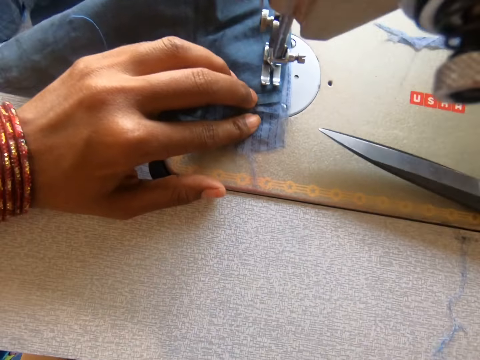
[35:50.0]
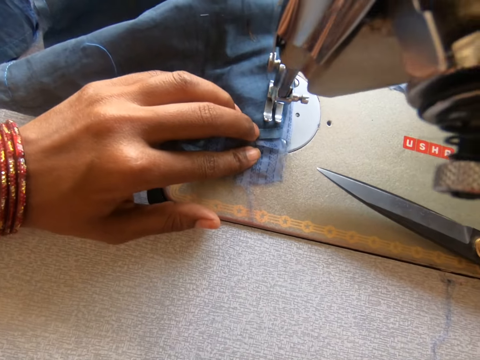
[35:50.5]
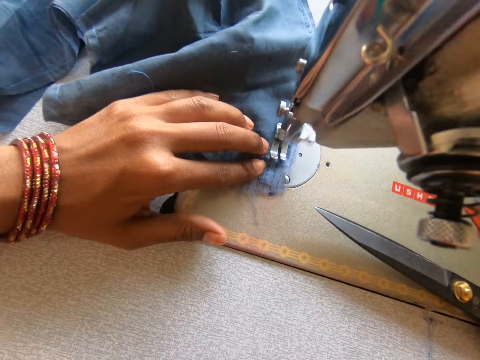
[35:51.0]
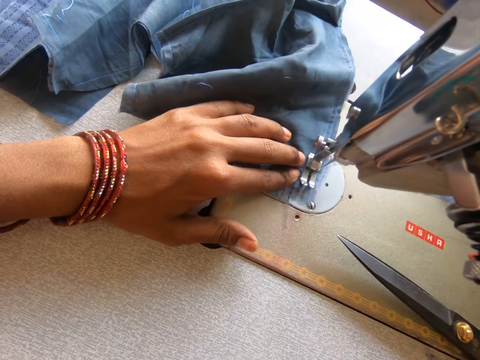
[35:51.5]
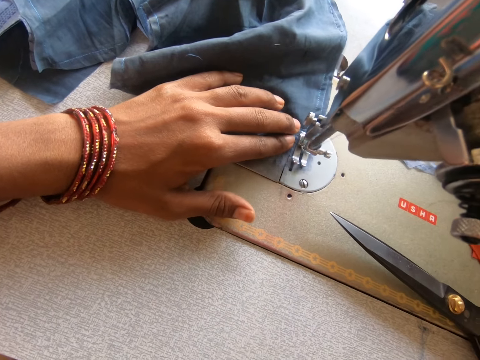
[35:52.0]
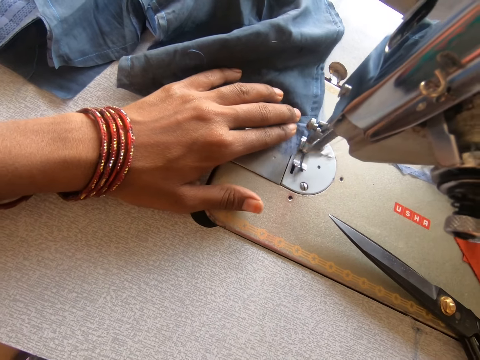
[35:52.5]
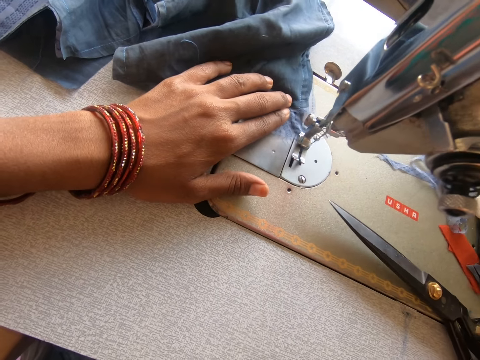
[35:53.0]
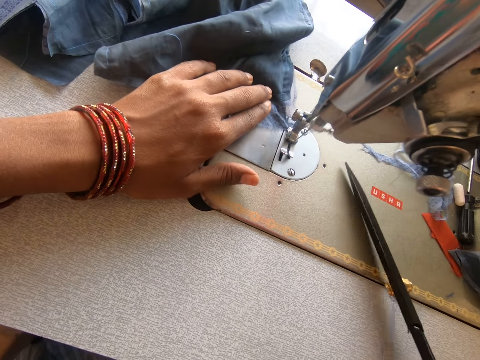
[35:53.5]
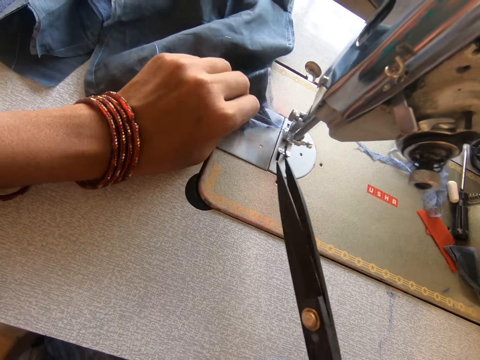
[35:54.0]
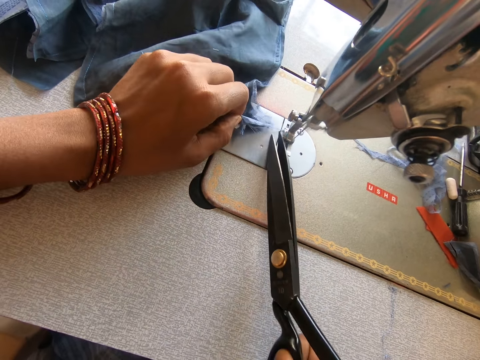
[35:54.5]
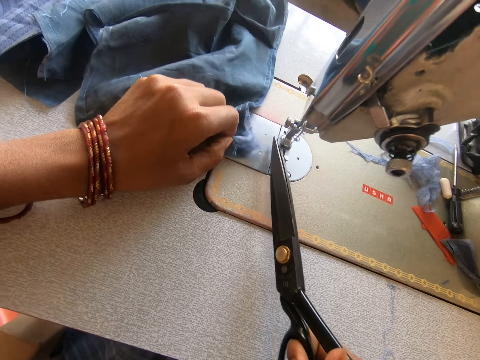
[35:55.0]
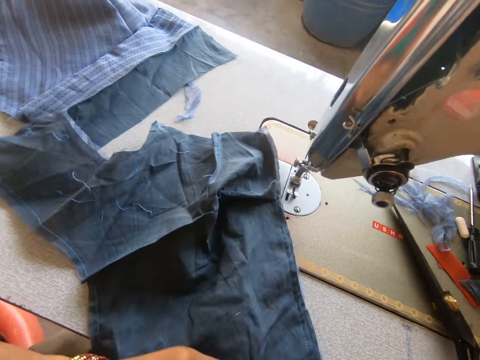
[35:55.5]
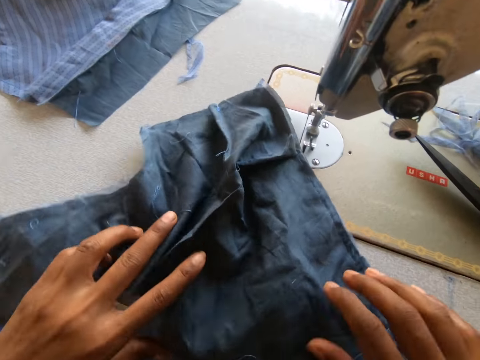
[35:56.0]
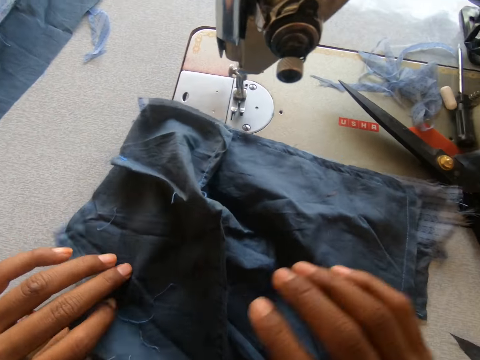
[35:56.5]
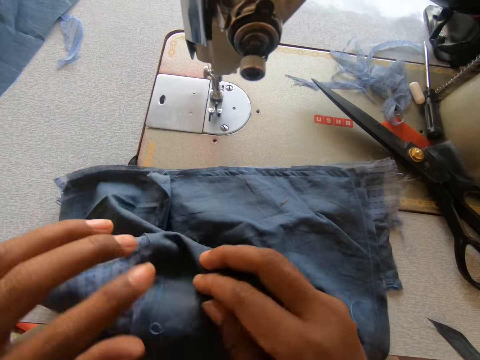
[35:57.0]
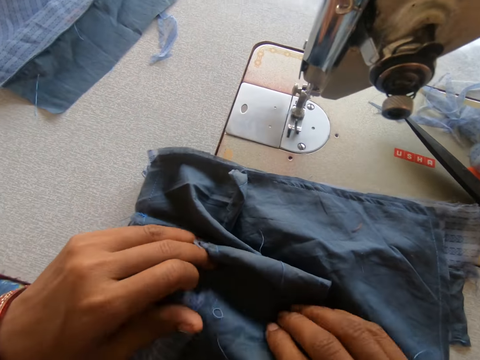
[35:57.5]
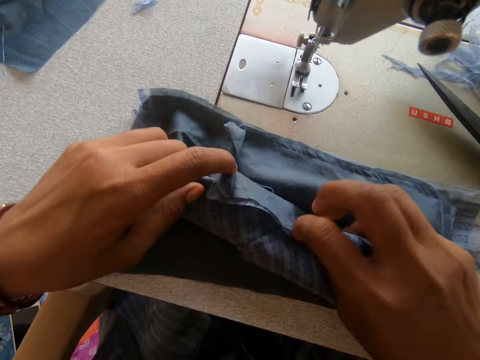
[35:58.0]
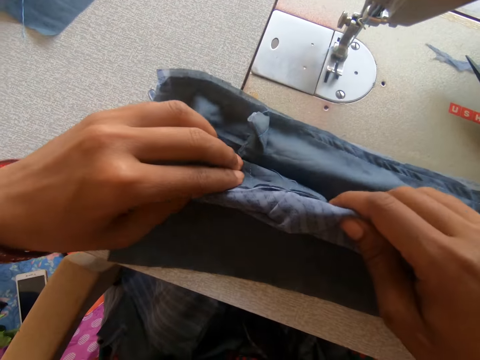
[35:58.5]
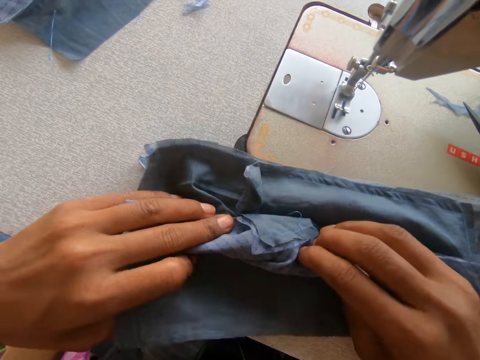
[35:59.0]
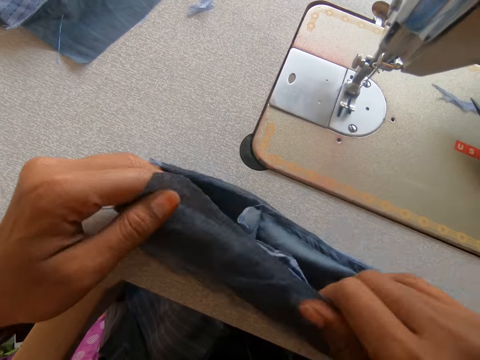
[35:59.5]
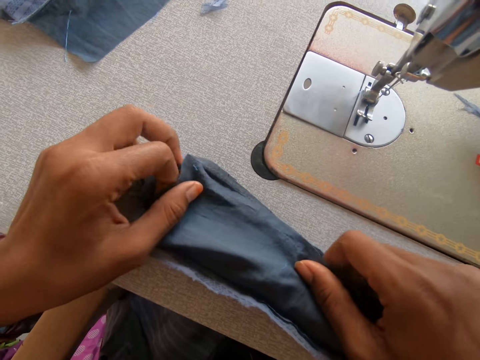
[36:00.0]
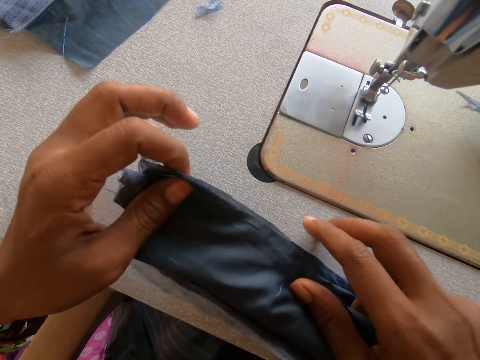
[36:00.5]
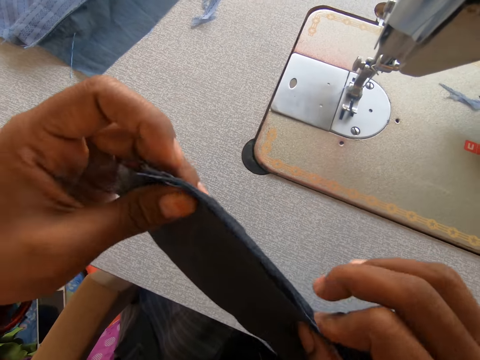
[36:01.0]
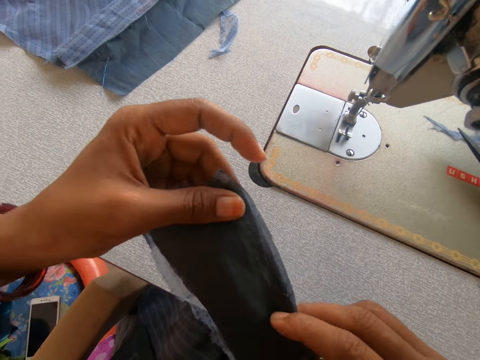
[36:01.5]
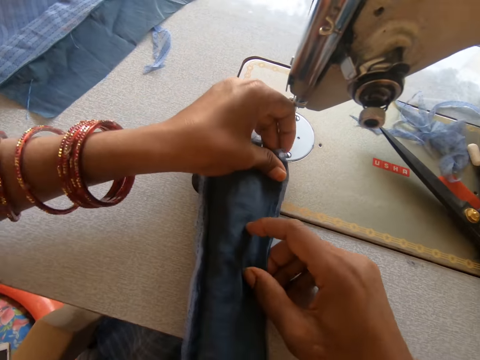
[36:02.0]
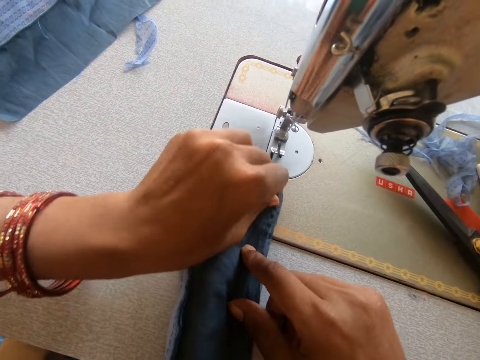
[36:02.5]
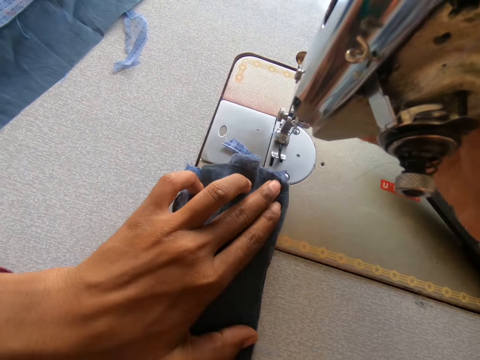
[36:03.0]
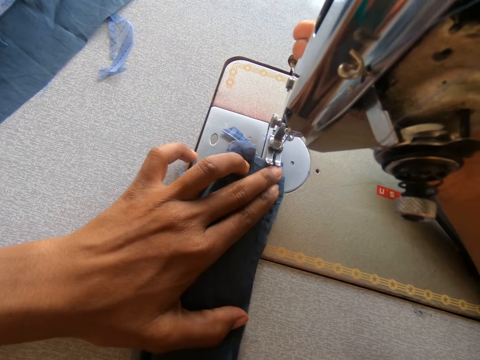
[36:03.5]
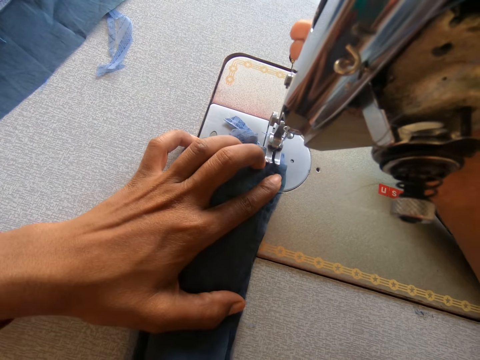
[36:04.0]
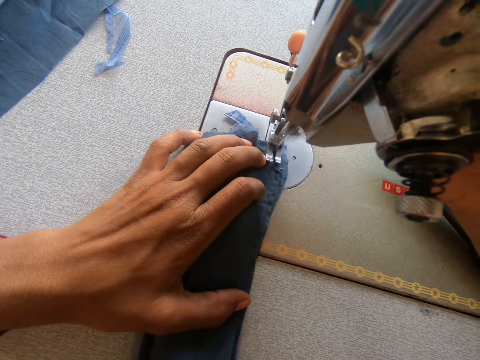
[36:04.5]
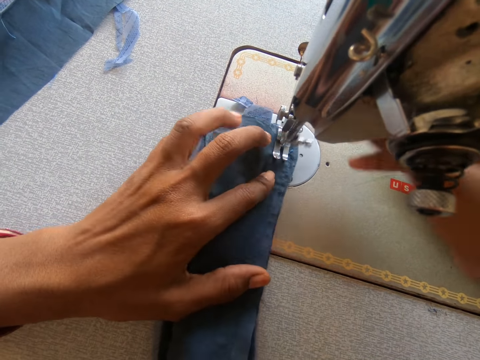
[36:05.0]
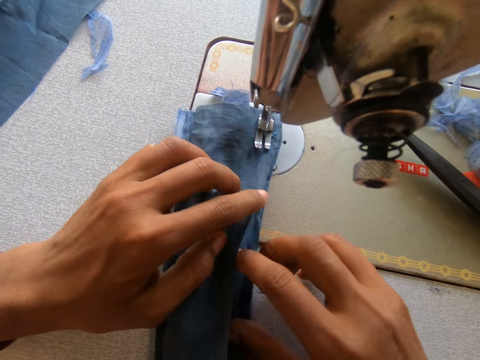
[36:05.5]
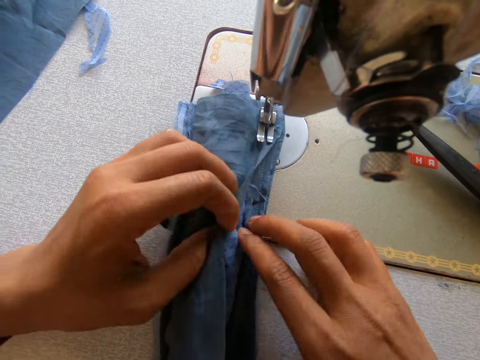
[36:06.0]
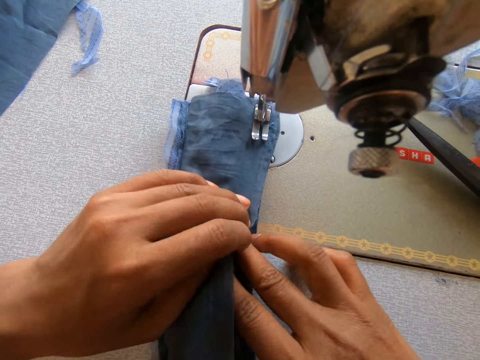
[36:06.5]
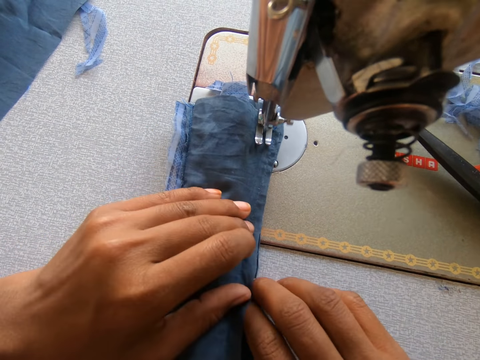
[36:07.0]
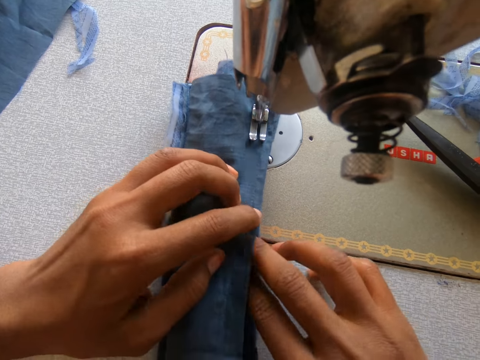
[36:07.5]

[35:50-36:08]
The camera wearer picks up the pair of scissors on the sewing machine with her right hand. She cuts off the thread from the cloth with the pair of scissors. She drops the pair of scissors on the sewing machine. She slides a garment on the sewing machine. She adjusts the cloth on the sewing machine with her hands. She folds the garment. She rolls the cloth on the sewing machine with her hands. She sews the garment. She sews the cloths with the sewing machine.

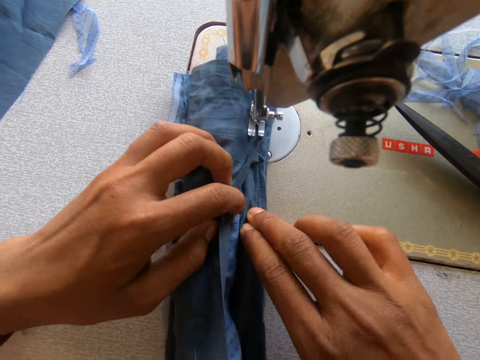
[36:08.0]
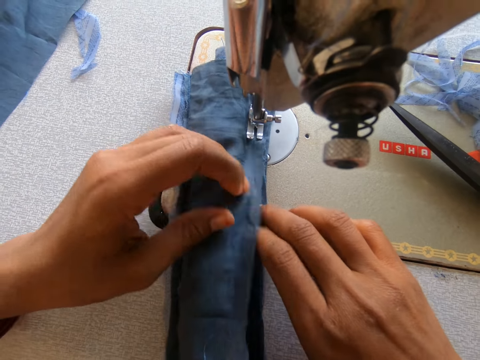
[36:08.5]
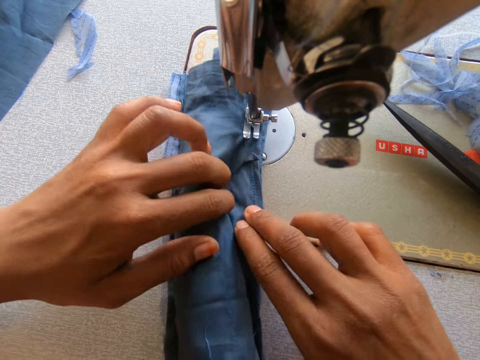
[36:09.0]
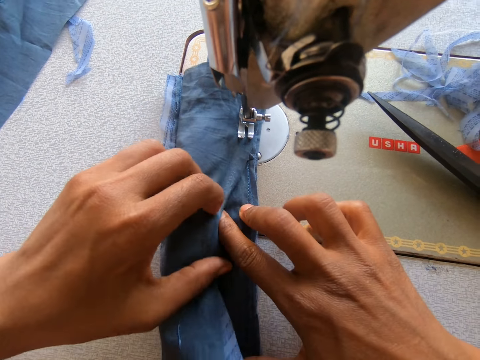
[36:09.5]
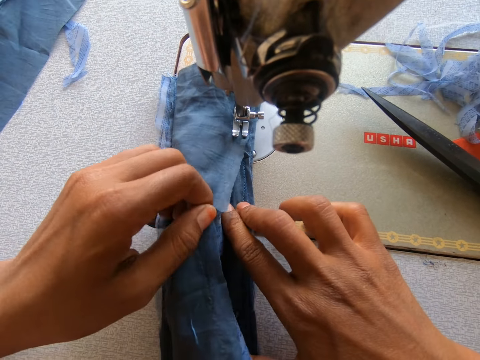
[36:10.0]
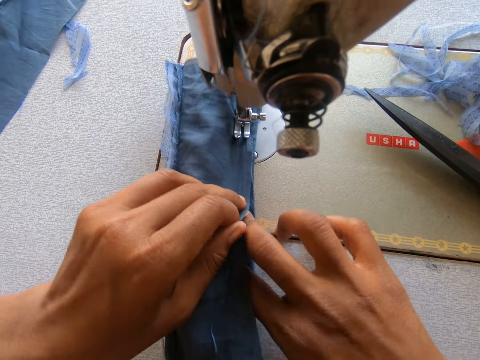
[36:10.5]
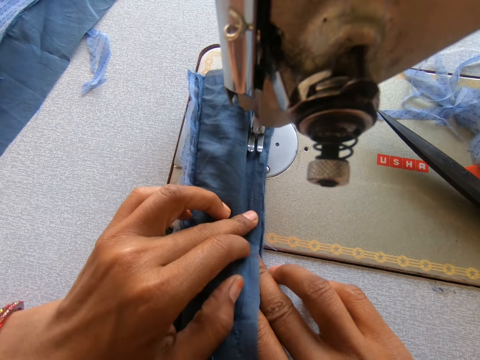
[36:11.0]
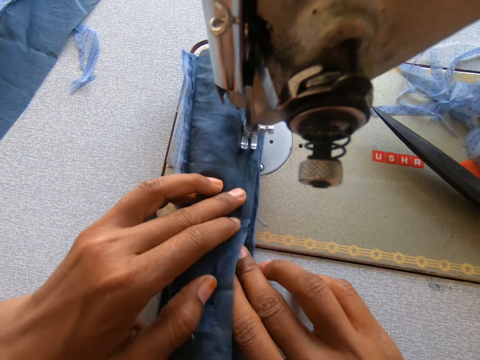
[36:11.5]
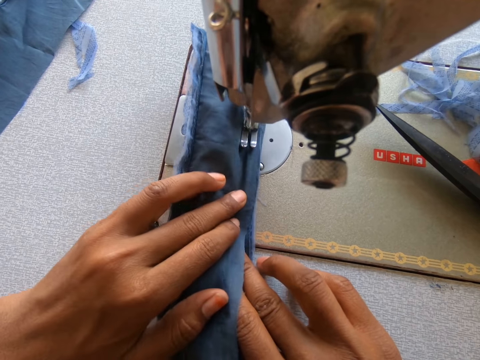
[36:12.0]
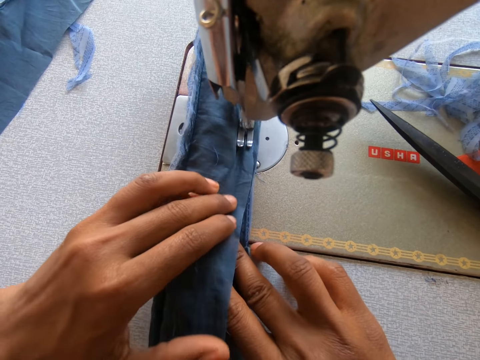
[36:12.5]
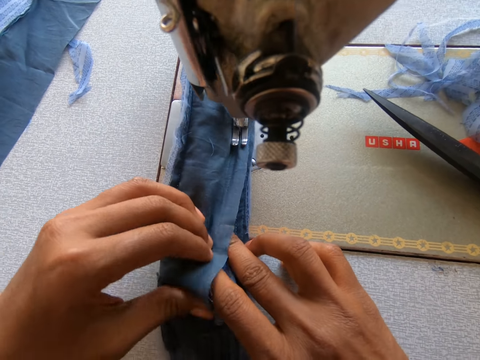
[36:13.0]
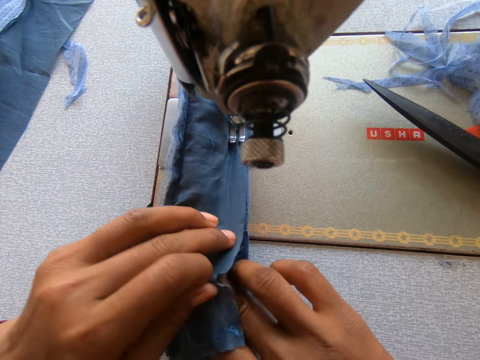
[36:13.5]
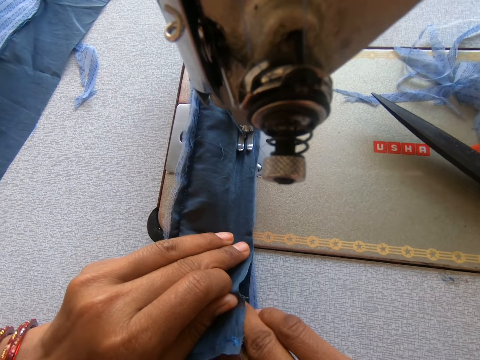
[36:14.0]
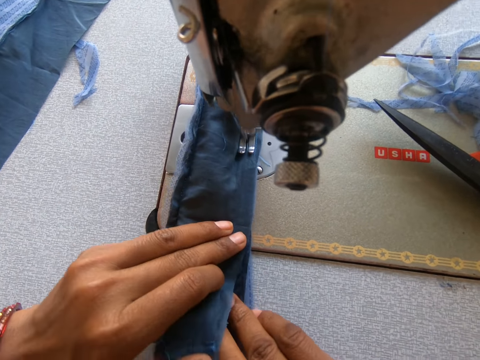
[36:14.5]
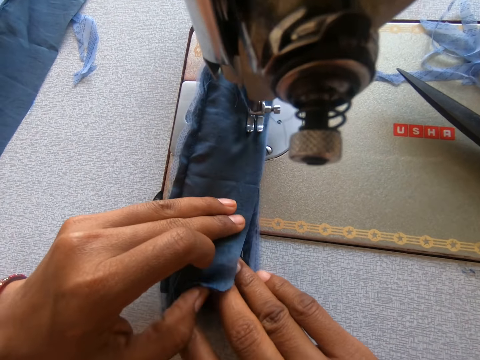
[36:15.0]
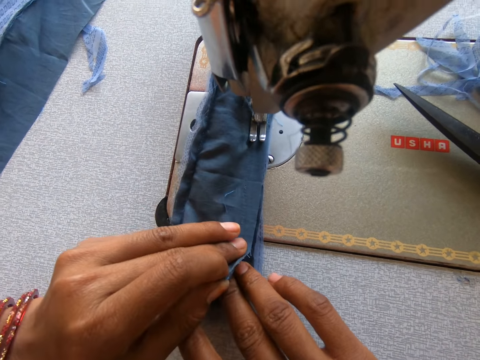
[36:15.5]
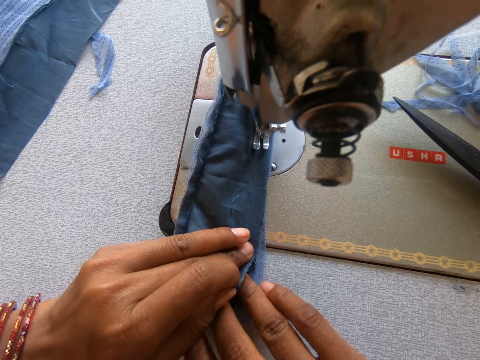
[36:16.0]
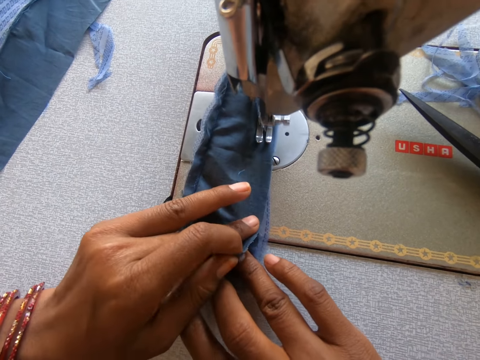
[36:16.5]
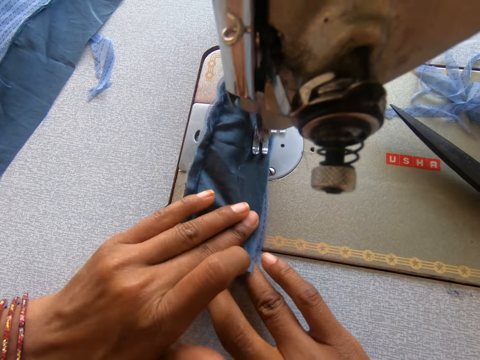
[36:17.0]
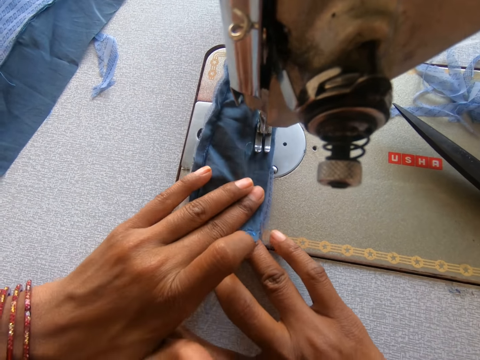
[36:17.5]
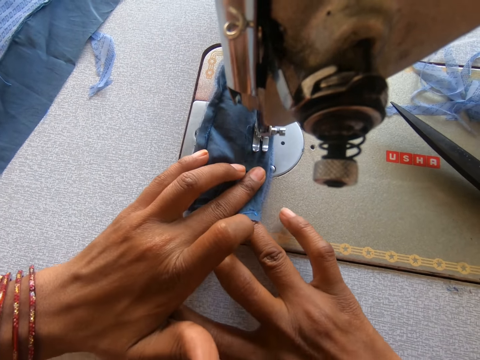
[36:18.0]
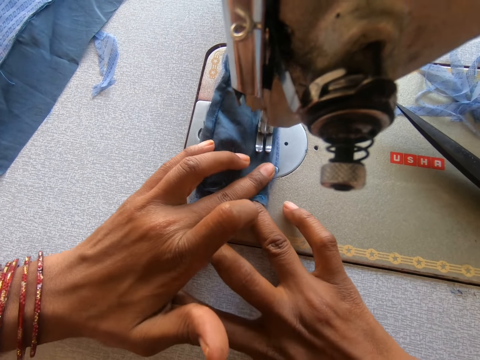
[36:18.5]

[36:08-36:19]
The camera wearer straightens a garment.
